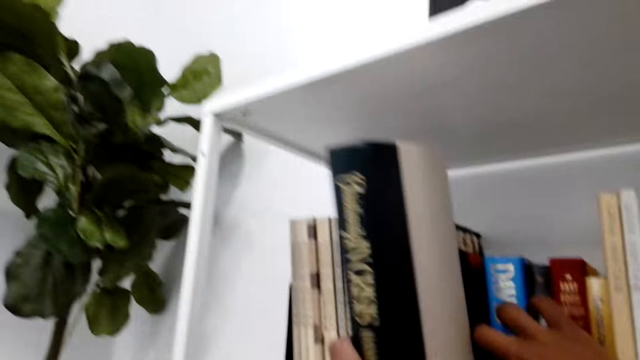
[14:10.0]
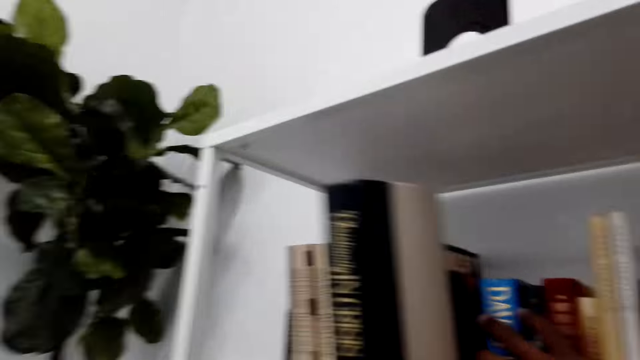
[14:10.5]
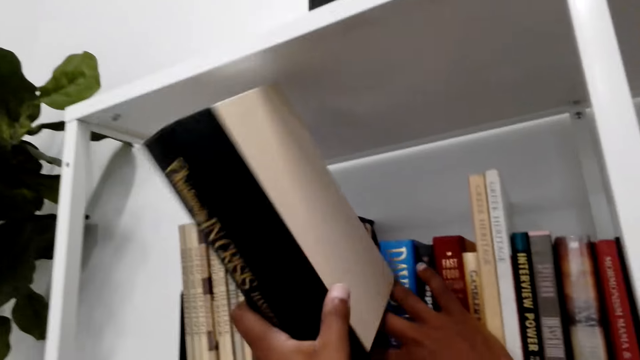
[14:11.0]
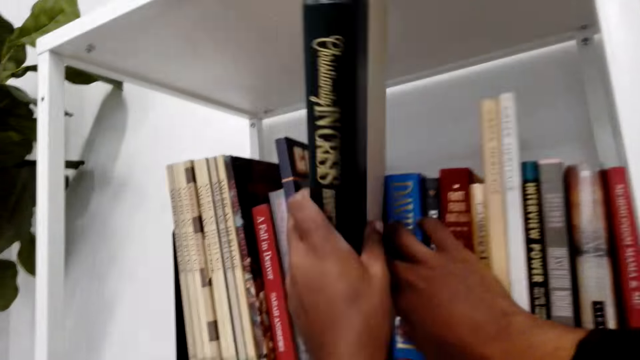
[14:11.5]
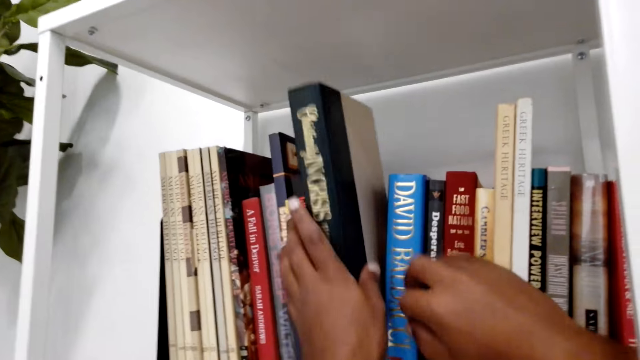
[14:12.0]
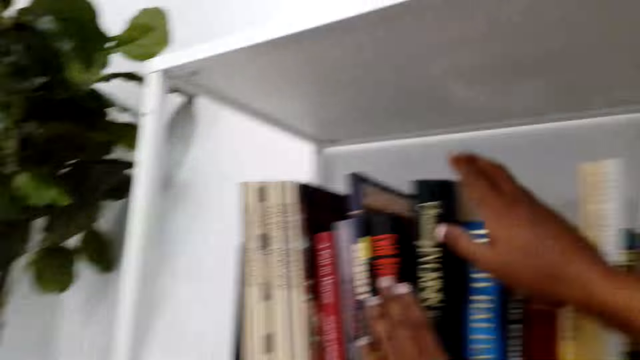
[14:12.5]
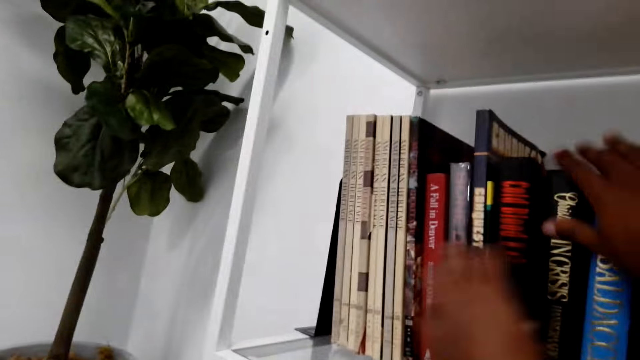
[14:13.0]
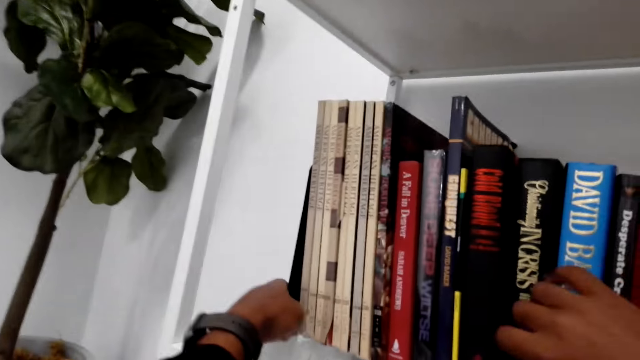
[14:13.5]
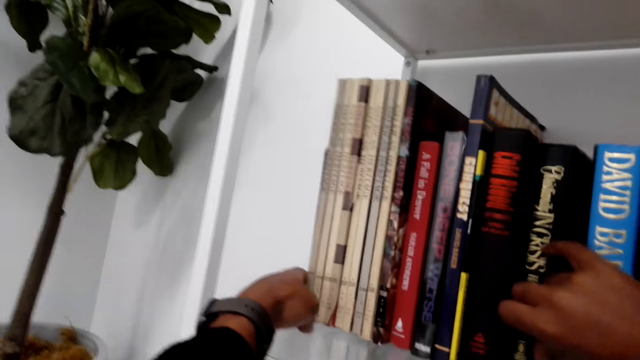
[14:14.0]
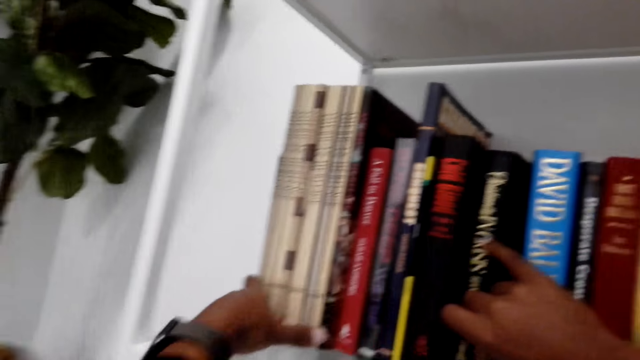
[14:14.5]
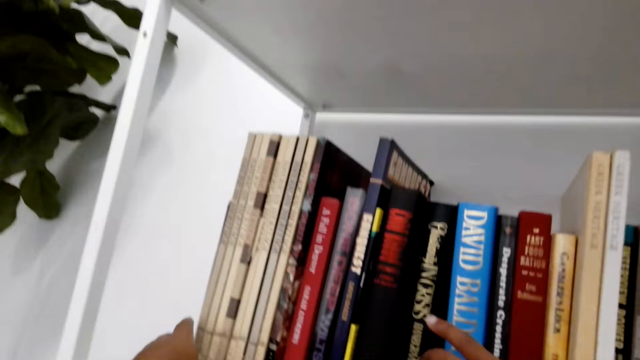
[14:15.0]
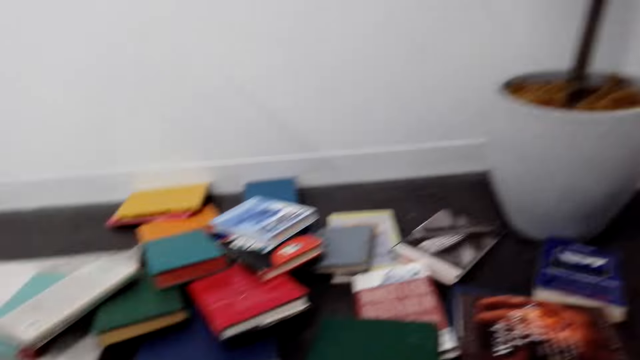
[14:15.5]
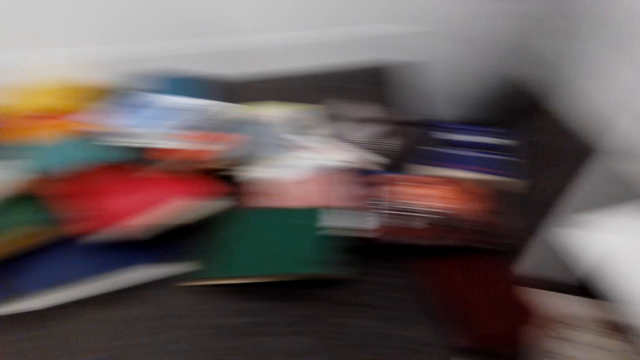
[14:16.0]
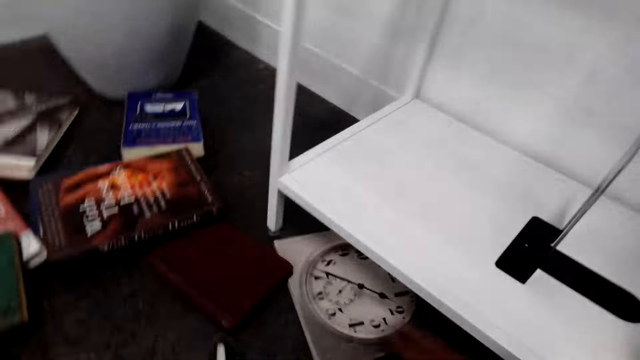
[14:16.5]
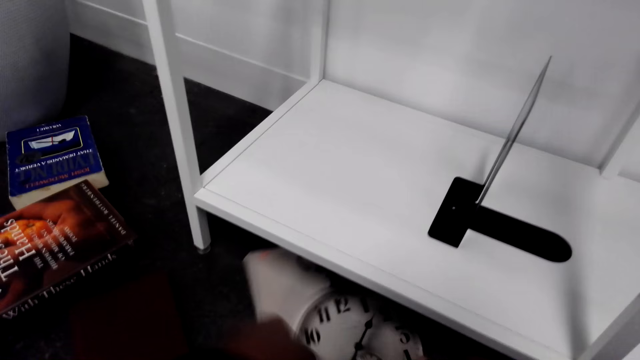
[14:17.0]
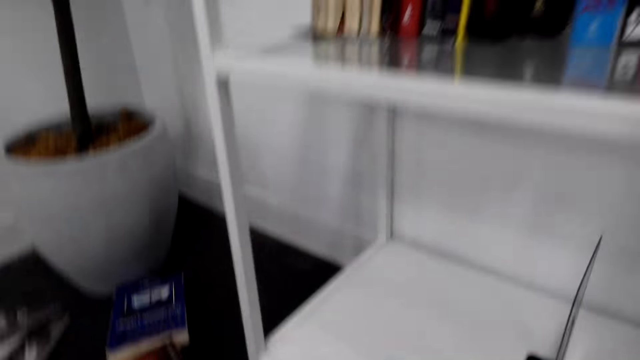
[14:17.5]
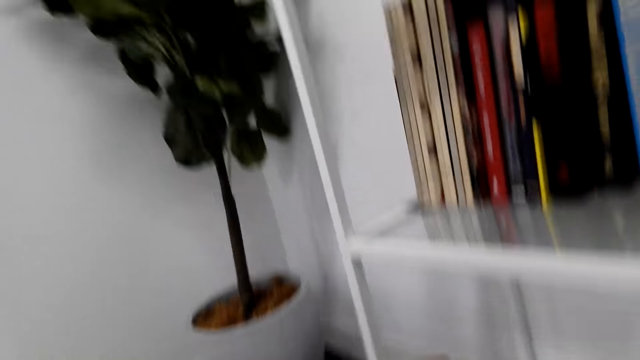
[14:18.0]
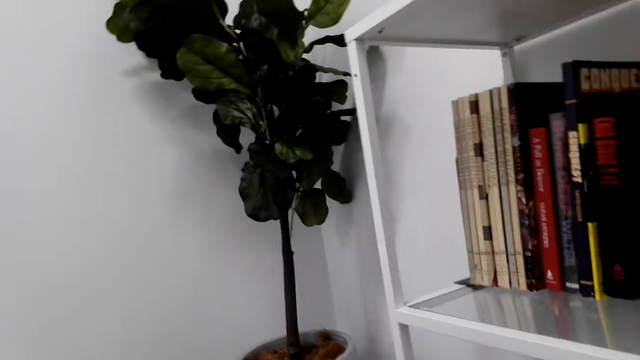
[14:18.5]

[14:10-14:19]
The camera wearer fits a book in the shelf. They move the books. They look at the books on the floor. They pick up a clock. They move the book under the shelf.

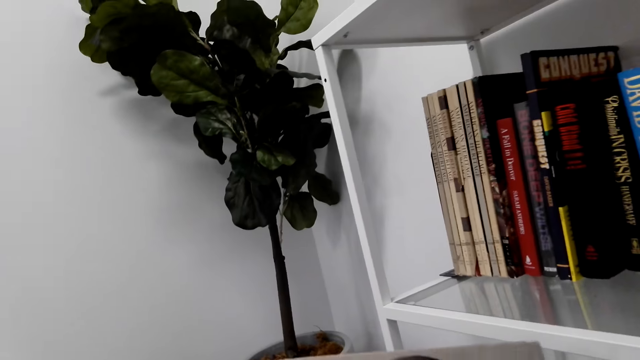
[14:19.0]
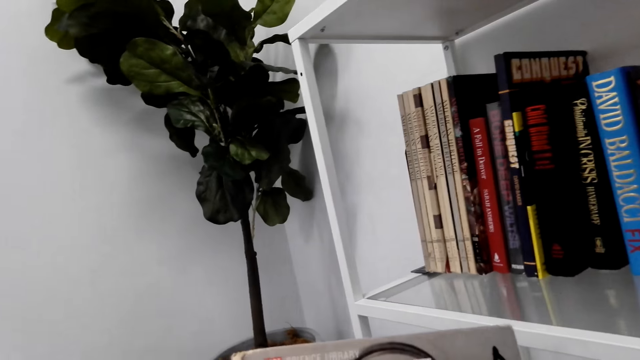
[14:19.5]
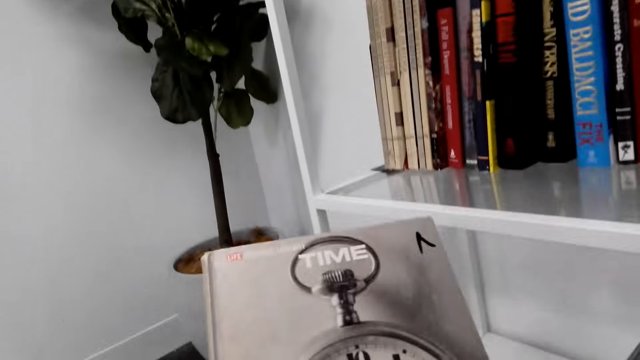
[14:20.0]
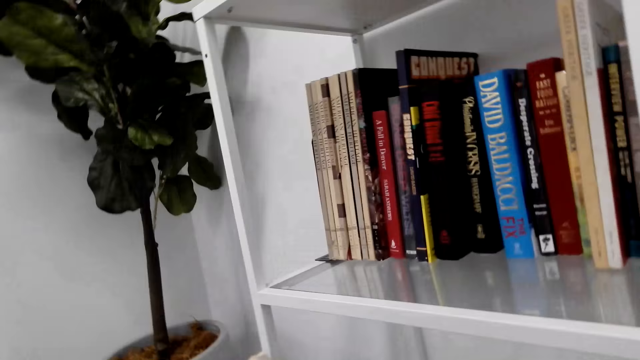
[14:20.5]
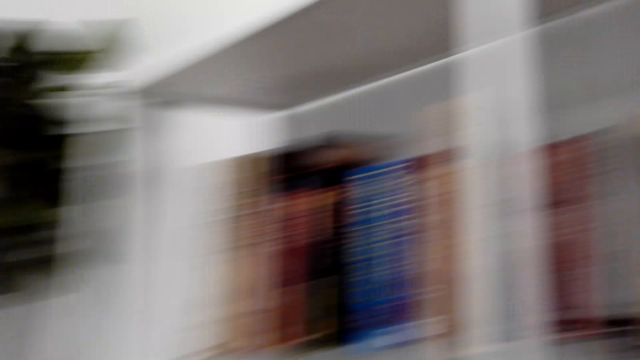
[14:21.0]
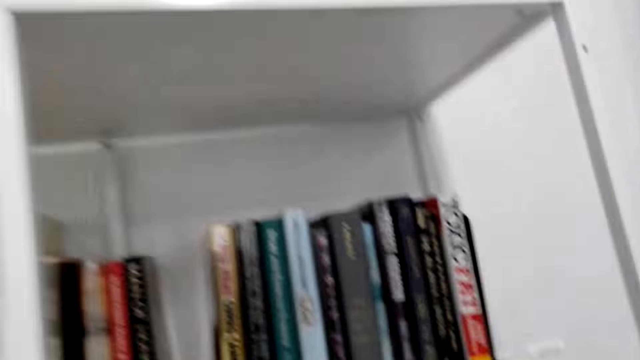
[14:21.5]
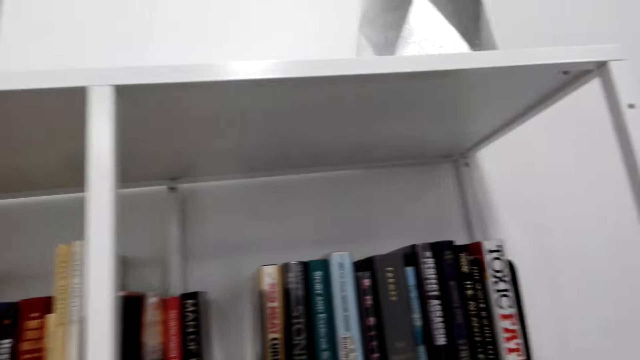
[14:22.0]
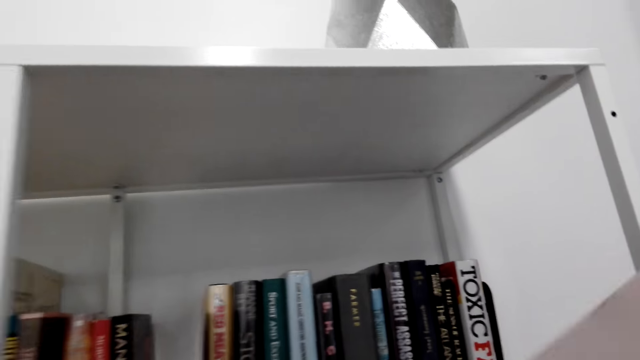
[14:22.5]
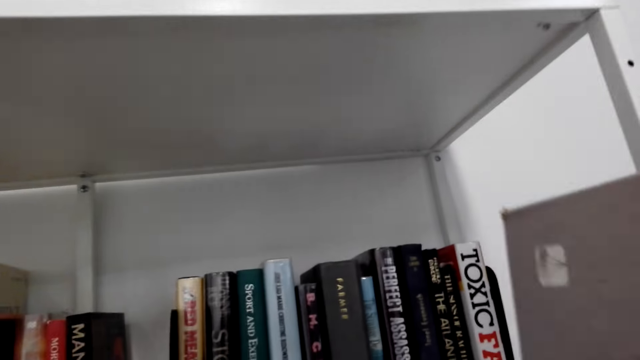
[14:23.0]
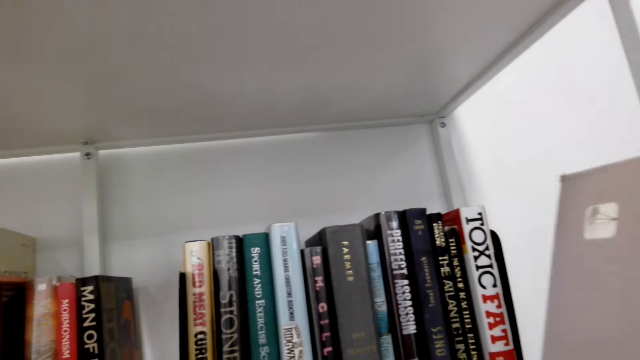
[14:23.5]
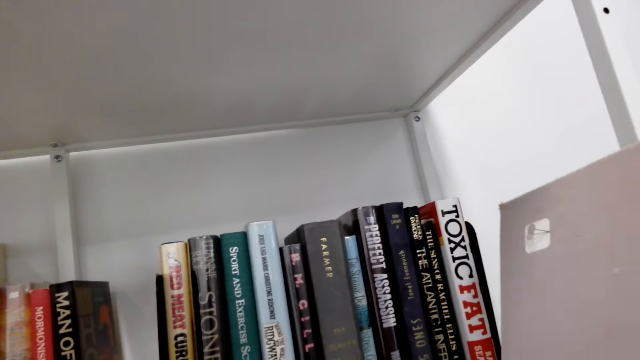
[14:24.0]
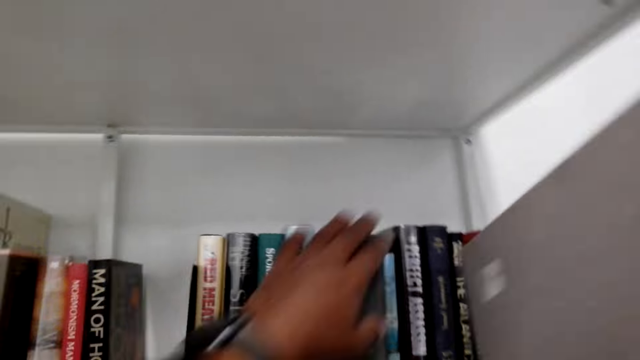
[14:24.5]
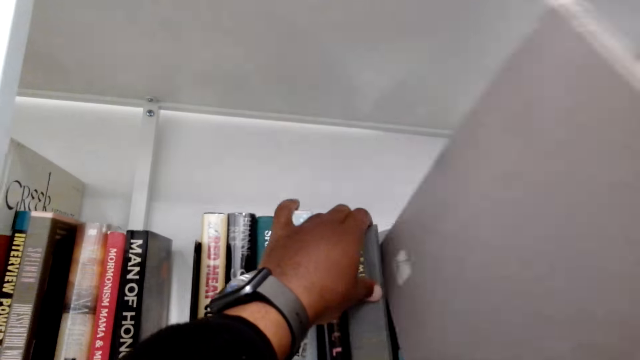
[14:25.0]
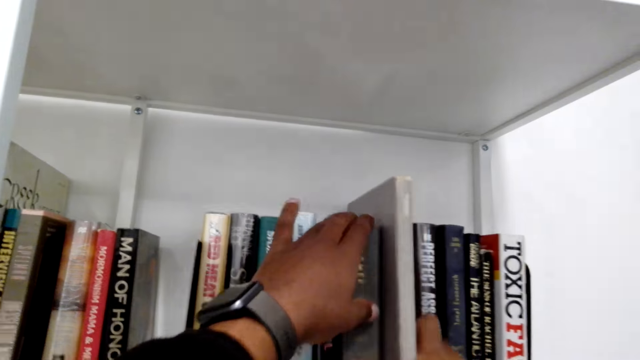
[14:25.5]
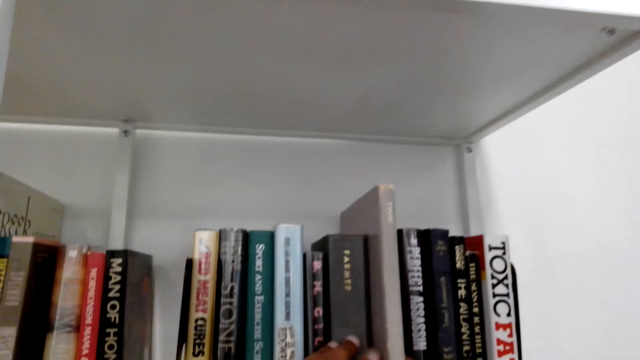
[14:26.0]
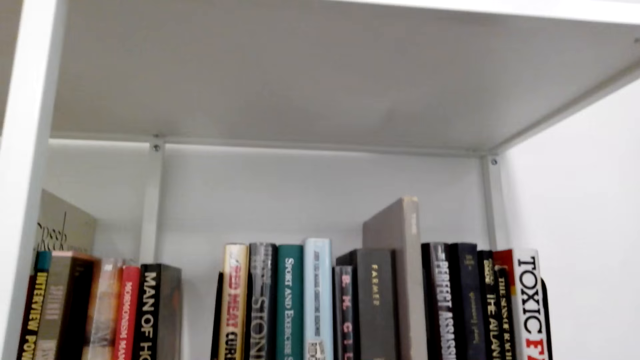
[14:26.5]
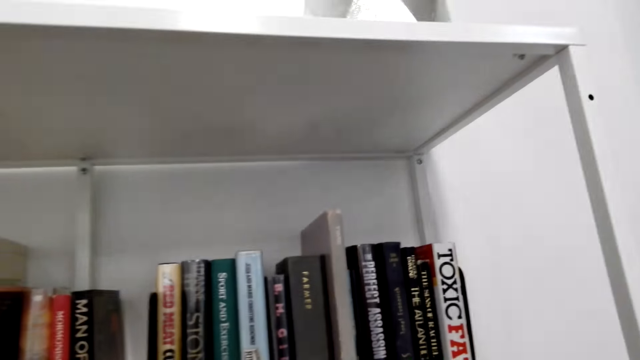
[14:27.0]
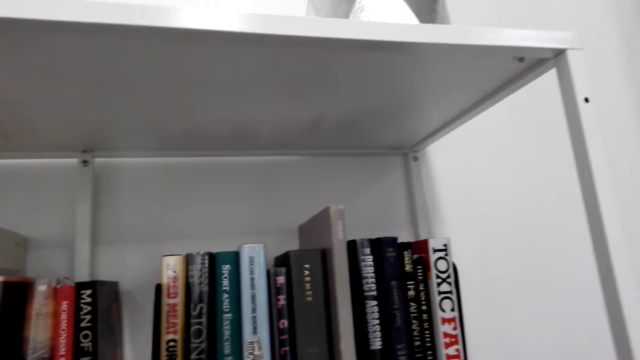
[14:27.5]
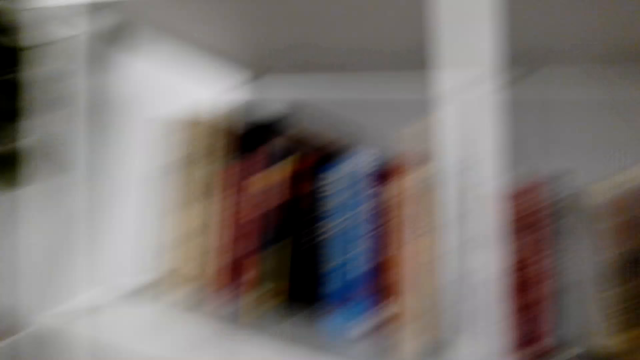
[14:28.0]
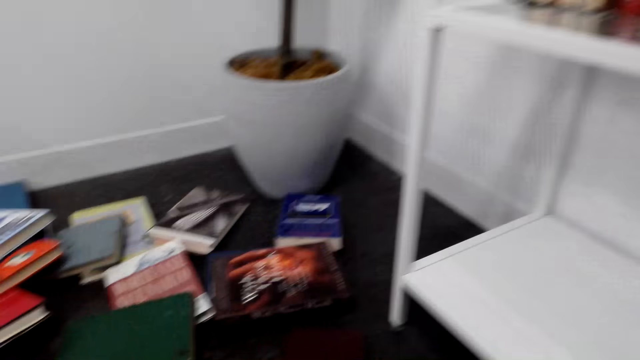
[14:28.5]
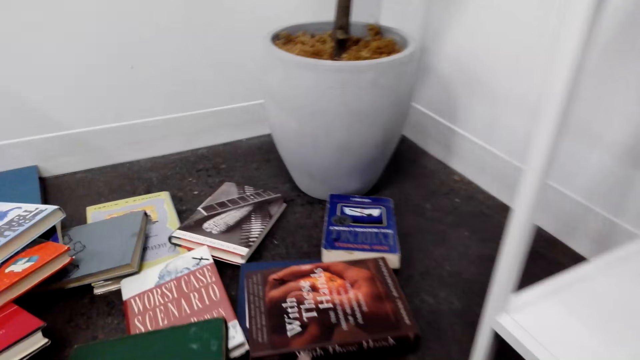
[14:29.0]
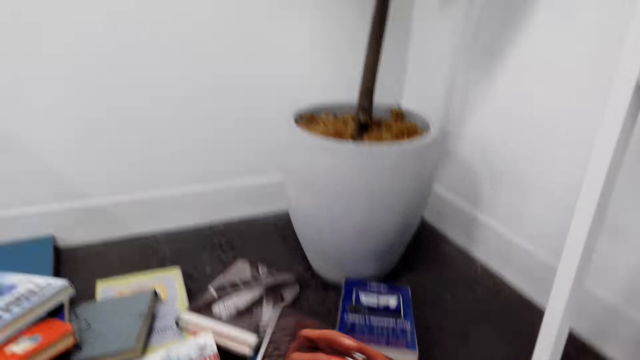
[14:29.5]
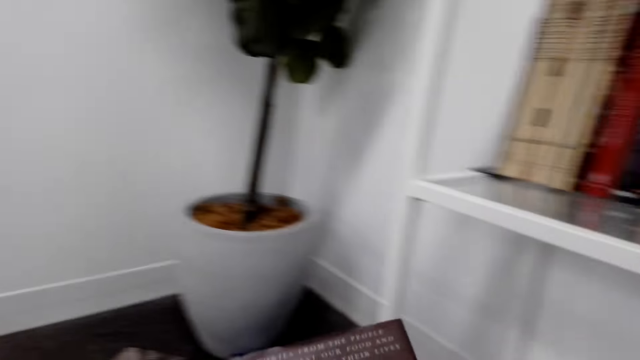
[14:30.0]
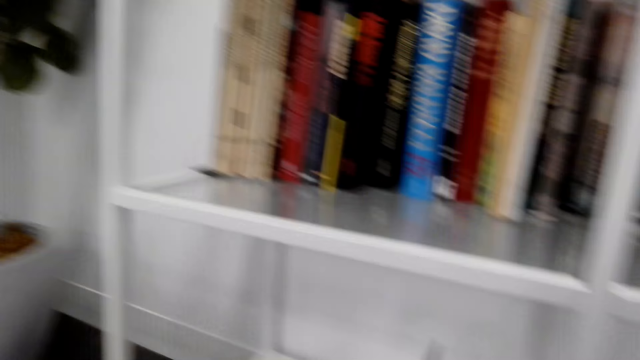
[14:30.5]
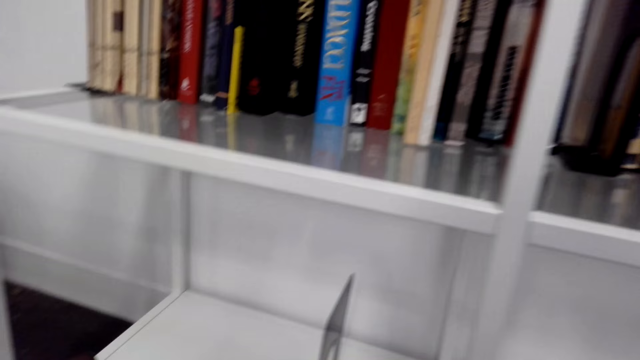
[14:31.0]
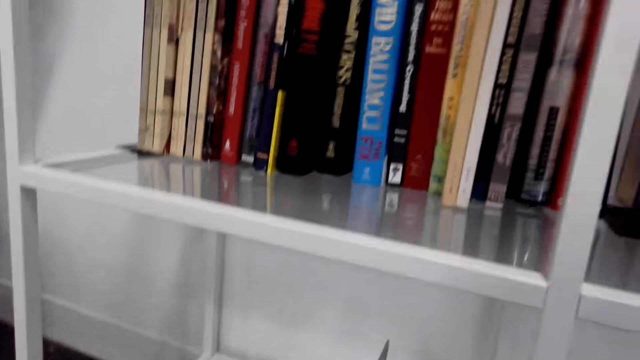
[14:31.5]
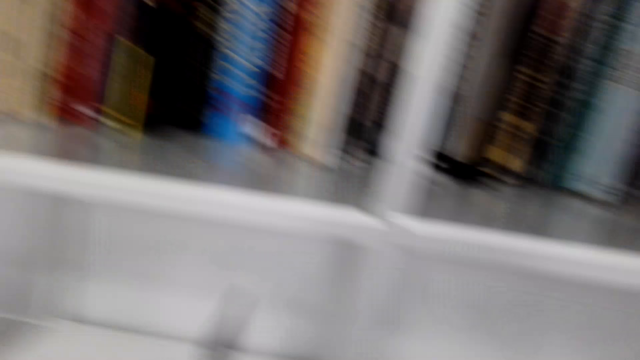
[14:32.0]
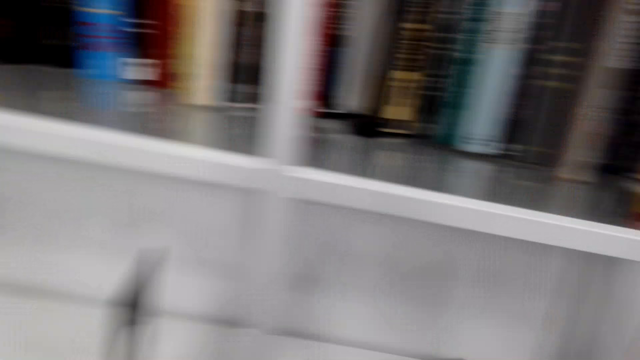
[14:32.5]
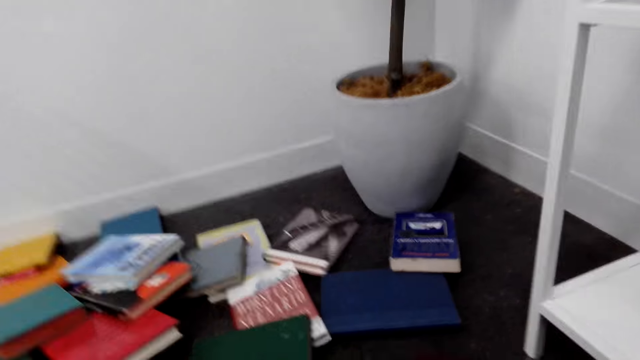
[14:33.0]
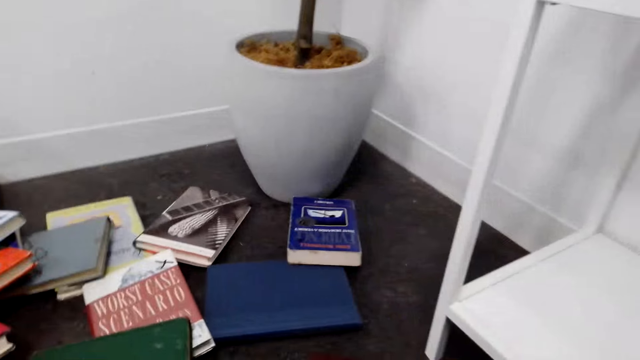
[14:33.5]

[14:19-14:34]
The camera wearer stares at a clock or book. They lift the book. They move the books. They hold the book. They put the clock or book on the shelf. They walk in a room. They look at the books on the floor. They pick up the book. They look around. They hold the books. They look at the books.
